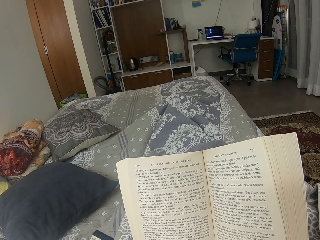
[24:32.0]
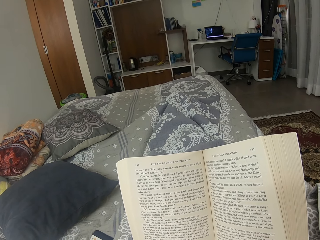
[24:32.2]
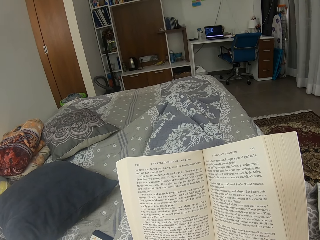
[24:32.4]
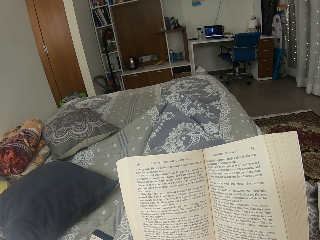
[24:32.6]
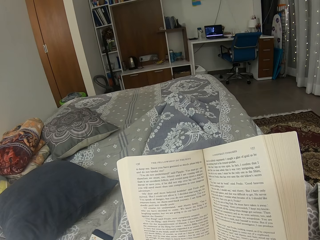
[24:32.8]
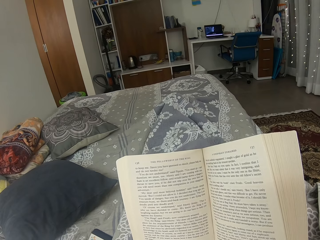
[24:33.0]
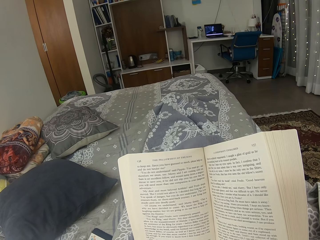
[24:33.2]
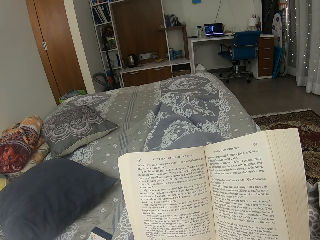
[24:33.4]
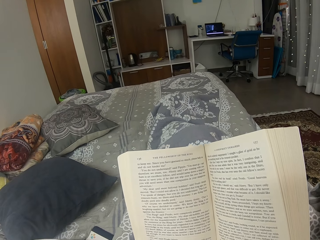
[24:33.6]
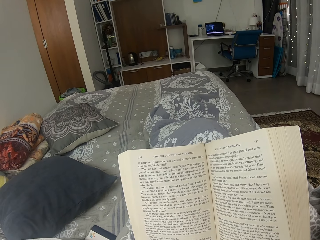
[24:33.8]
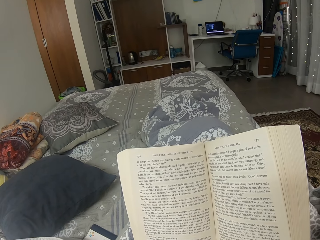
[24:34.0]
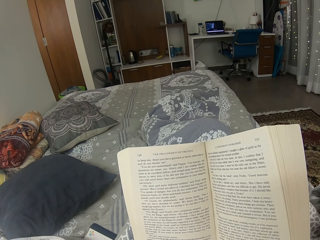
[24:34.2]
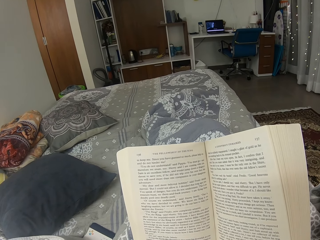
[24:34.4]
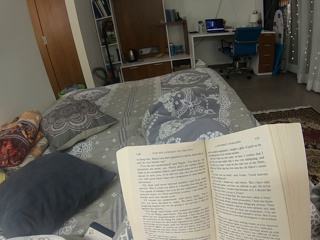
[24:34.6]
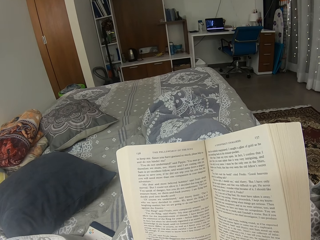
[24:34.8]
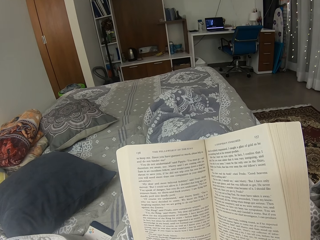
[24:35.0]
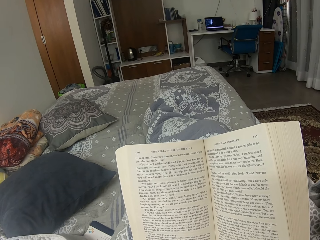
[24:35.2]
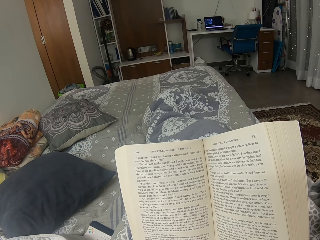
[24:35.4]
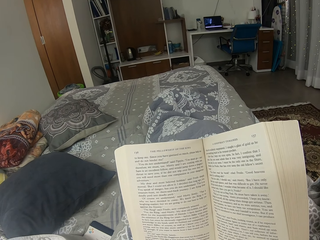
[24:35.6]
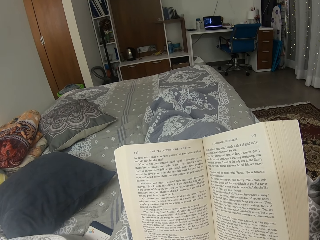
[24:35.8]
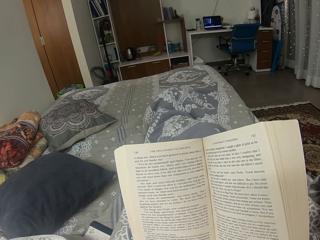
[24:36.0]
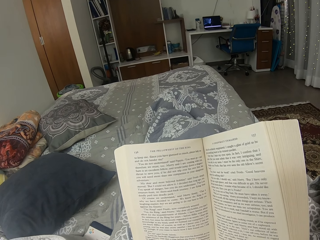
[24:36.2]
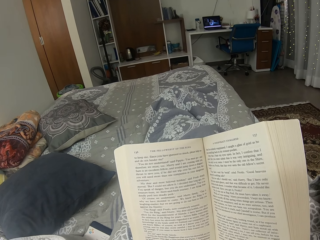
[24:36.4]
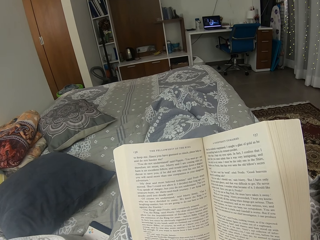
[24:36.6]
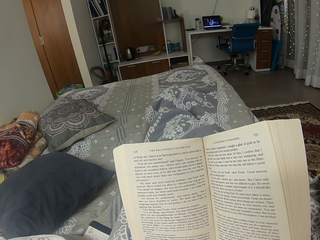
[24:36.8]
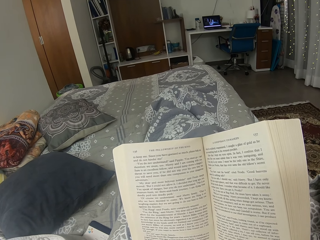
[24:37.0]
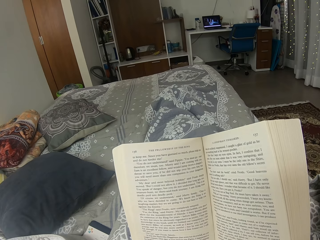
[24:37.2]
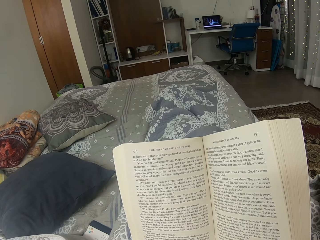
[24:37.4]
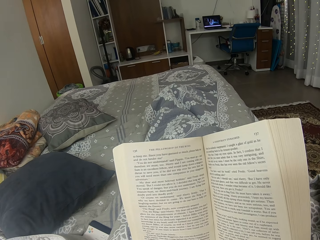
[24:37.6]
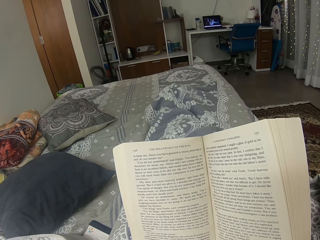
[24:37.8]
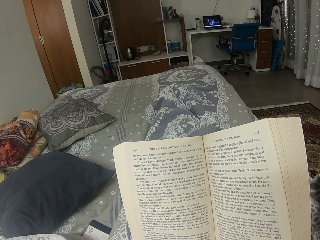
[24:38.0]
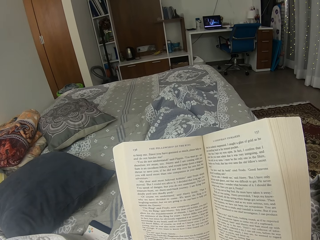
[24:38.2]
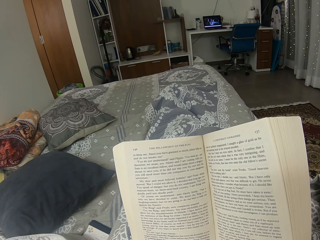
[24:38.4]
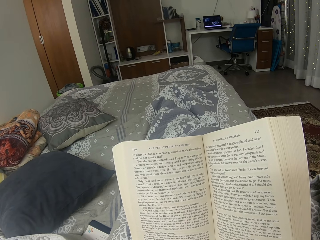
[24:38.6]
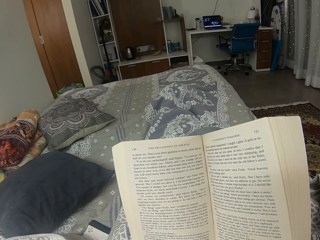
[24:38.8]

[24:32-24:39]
The camera wearer moves the legs.

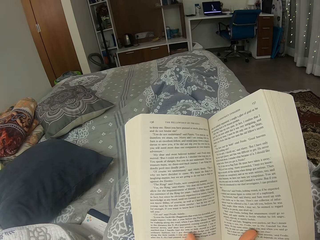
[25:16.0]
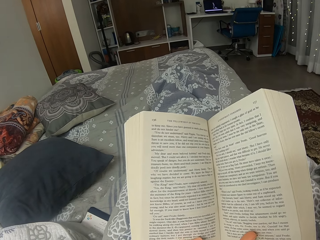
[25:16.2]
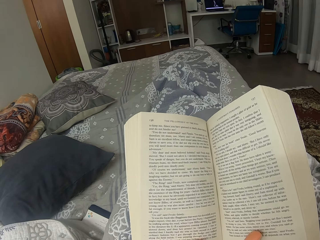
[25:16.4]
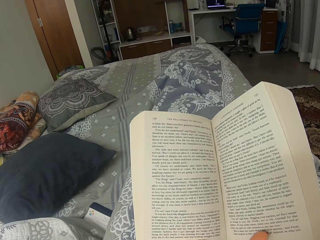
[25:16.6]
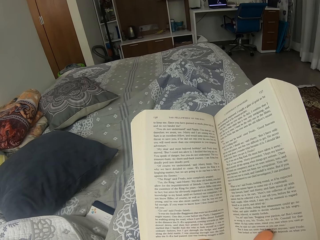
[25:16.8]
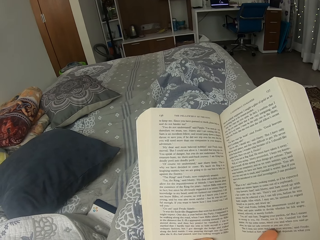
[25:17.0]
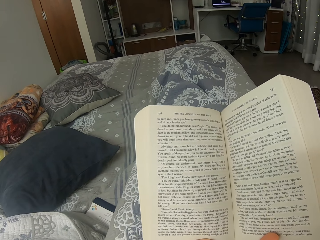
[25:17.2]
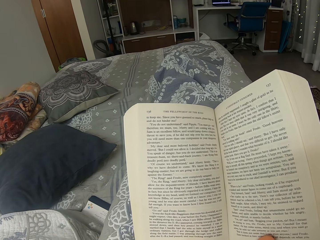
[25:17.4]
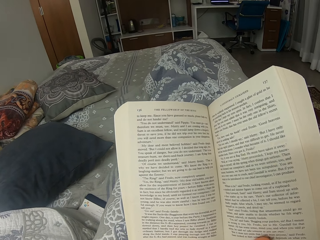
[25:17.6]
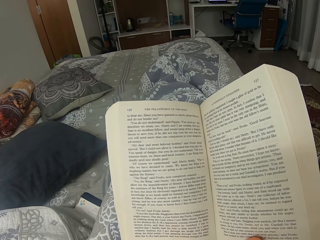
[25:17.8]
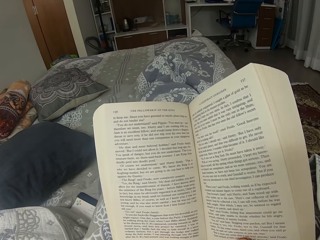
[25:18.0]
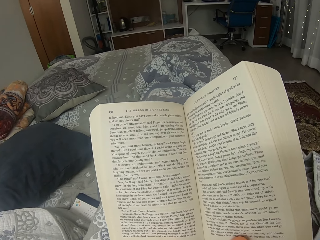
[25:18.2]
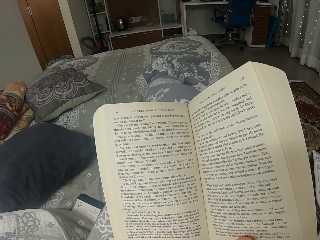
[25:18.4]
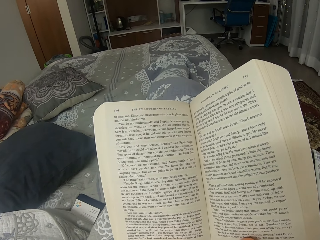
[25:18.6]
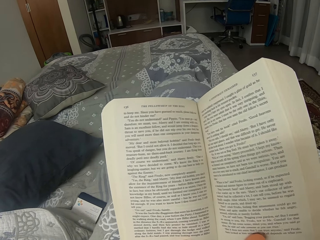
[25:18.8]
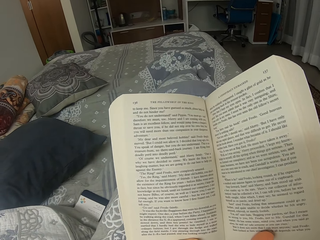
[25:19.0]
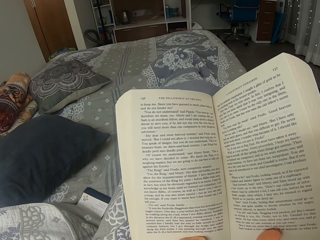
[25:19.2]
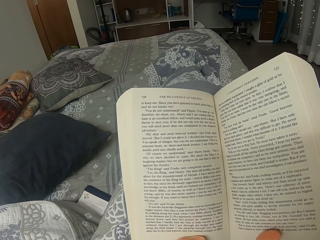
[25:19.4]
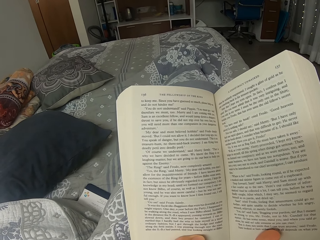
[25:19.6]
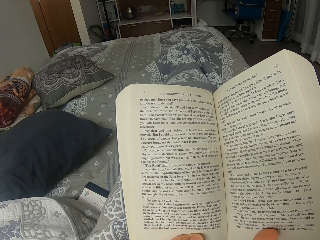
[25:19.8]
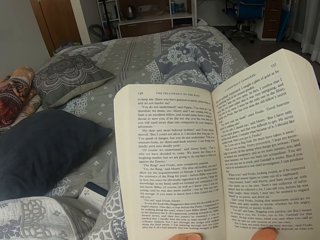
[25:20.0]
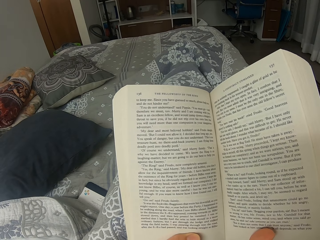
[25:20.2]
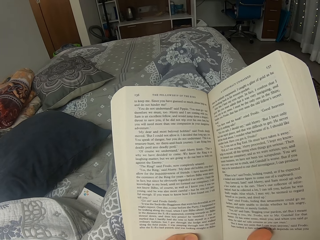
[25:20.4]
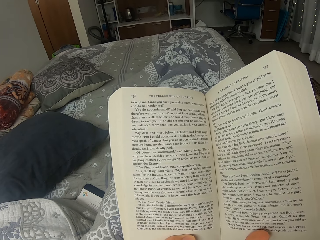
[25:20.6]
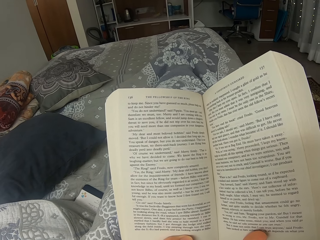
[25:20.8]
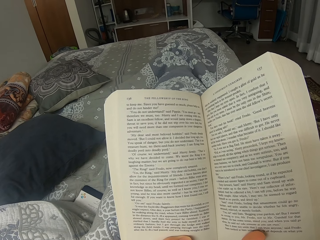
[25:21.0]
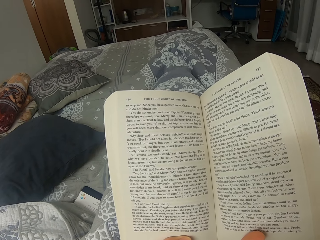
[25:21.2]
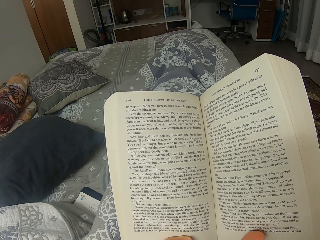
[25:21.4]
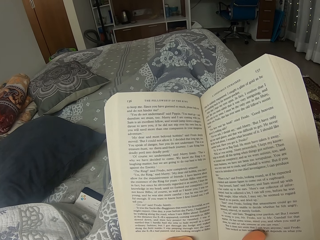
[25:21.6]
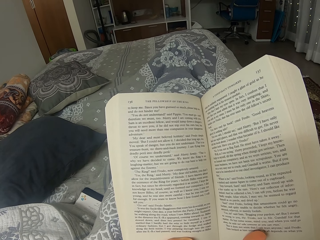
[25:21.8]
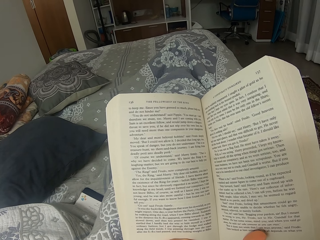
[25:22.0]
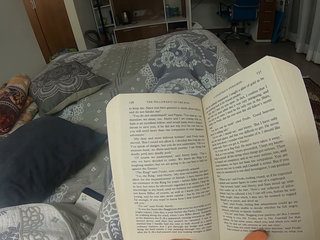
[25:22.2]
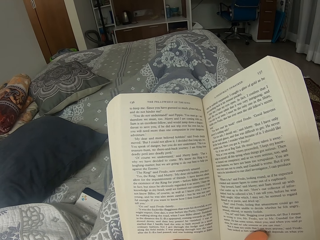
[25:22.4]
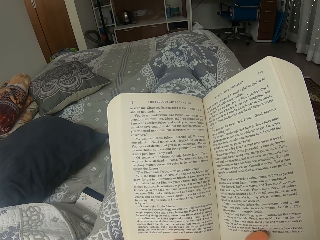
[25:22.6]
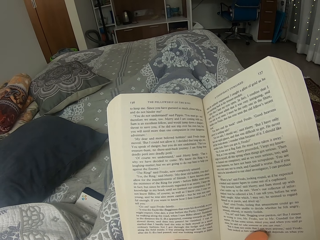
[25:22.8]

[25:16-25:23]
The camera wearer stretches her legs. She moves the legs.

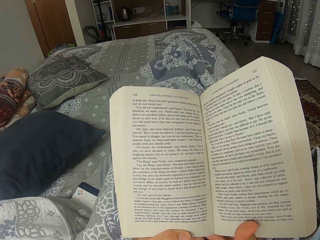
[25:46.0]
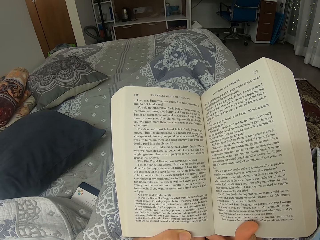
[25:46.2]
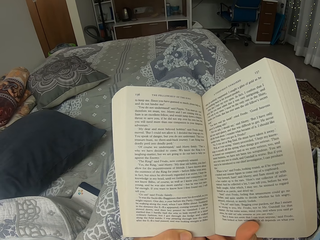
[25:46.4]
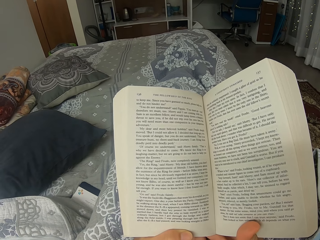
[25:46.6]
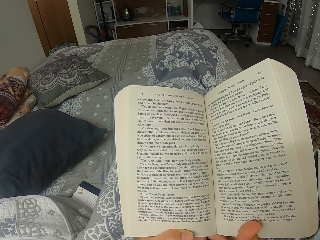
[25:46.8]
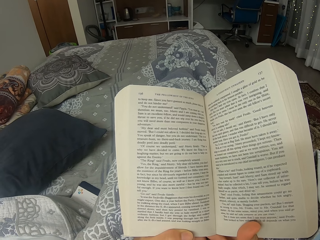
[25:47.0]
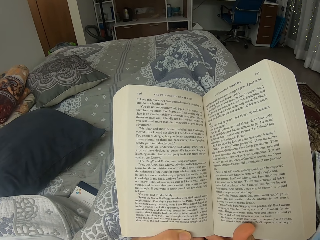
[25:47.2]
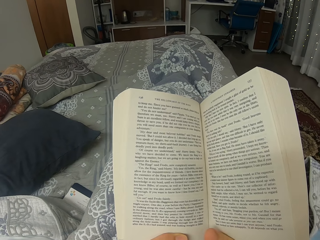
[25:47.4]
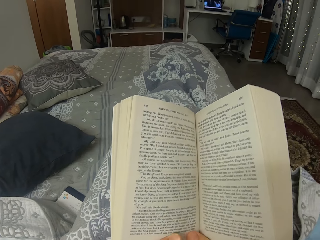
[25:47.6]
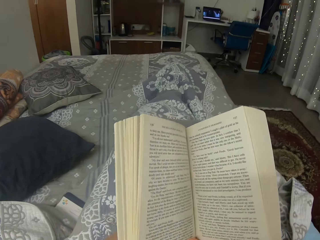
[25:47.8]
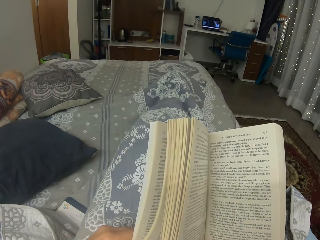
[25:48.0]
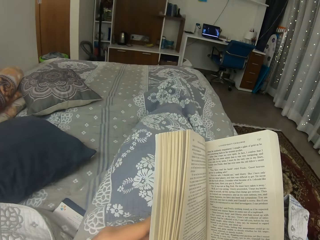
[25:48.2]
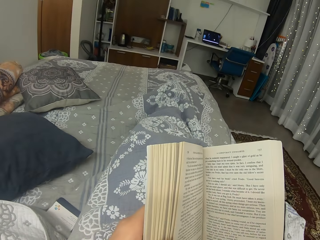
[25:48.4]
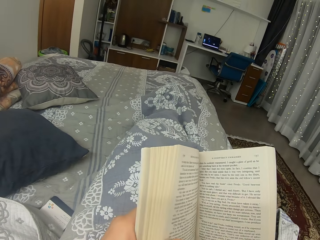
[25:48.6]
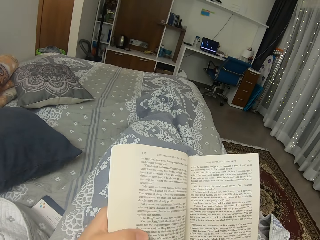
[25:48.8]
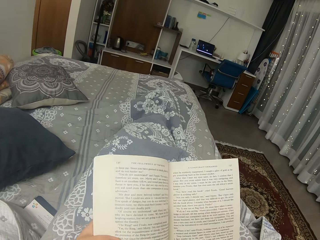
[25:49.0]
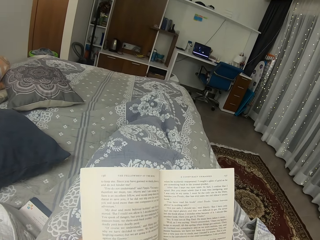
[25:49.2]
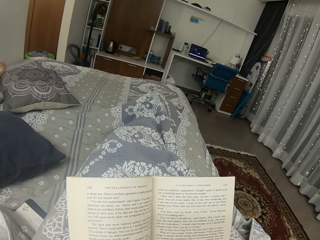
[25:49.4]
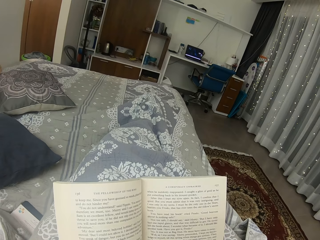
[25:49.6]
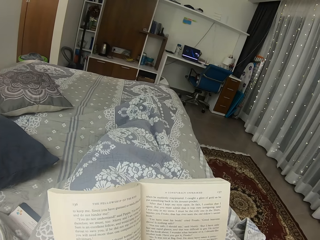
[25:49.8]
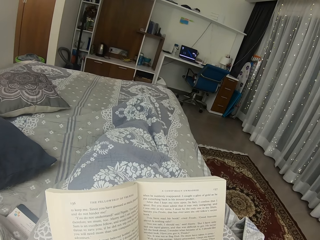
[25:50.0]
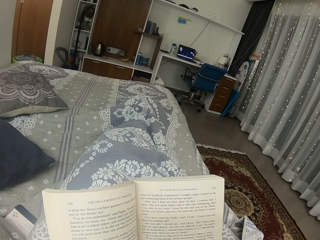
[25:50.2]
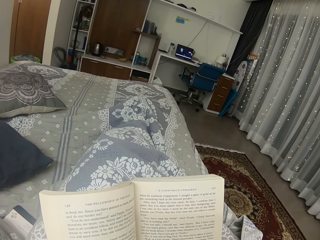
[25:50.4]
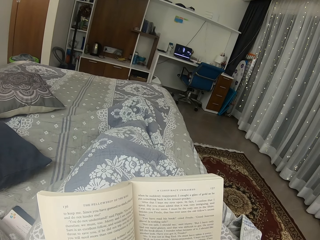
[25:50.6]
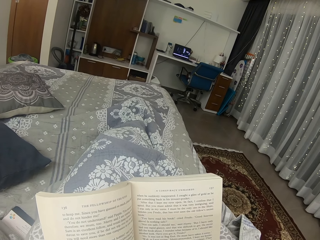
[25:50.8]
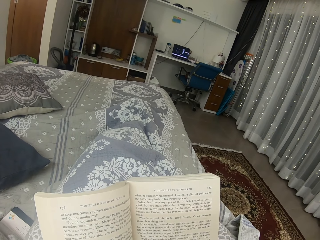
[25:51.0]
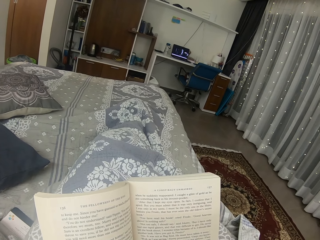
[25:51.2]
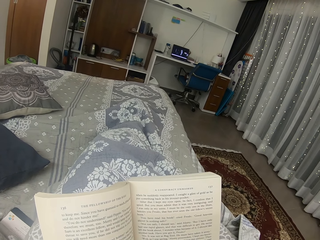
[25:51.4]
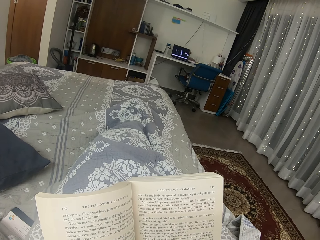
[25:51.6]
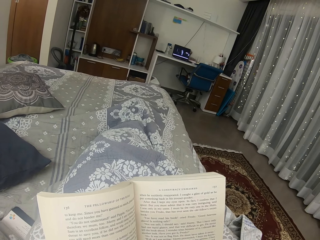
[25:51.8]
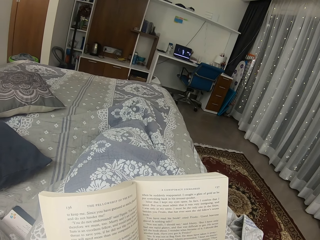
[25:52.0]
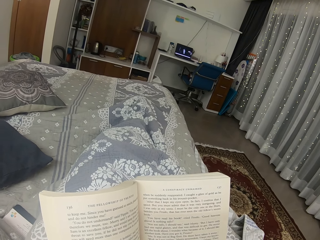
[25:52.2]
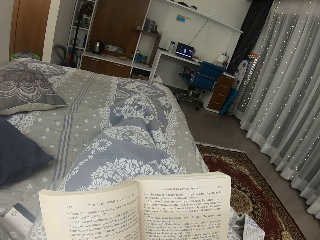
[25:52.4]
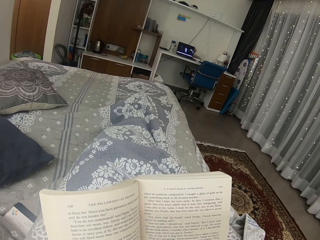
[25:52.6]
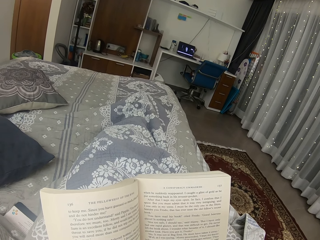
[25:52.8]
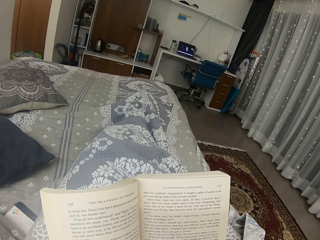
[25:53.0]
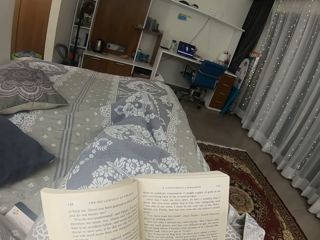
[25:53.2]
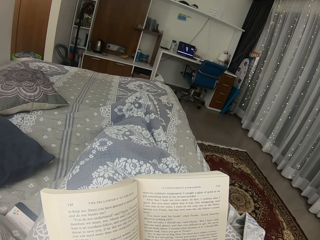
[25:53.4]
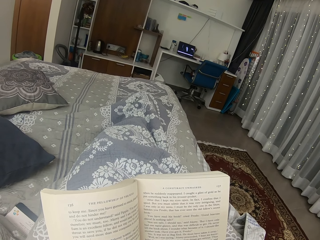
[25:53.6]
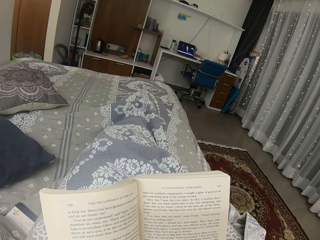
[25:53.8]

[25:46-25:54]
The camera wearer moves the book. They move the right hand on the book. They widen the book. They read the book.
